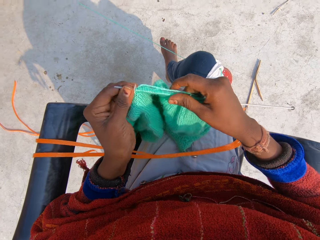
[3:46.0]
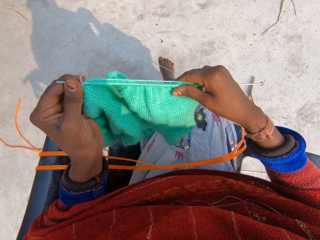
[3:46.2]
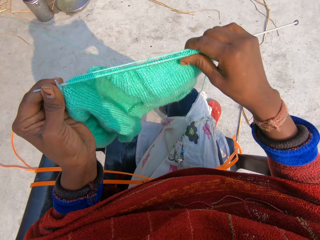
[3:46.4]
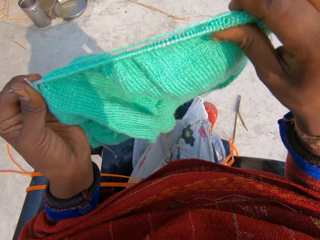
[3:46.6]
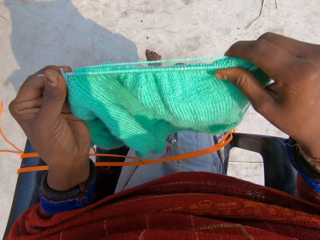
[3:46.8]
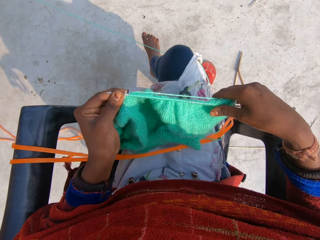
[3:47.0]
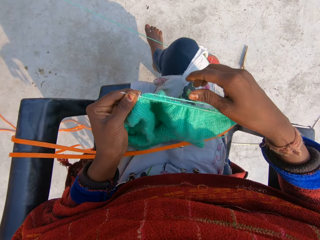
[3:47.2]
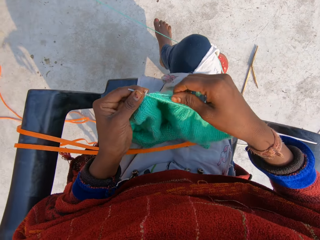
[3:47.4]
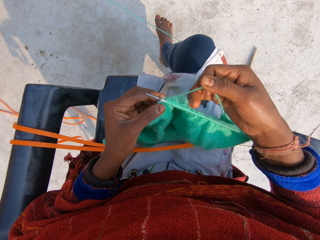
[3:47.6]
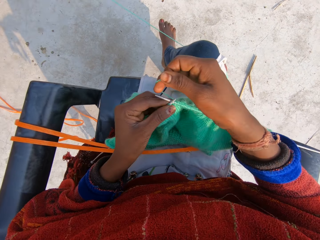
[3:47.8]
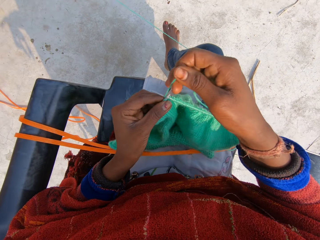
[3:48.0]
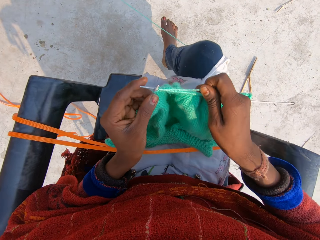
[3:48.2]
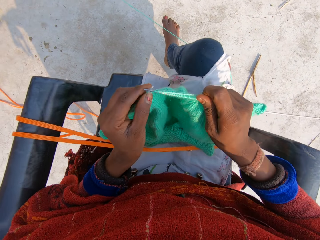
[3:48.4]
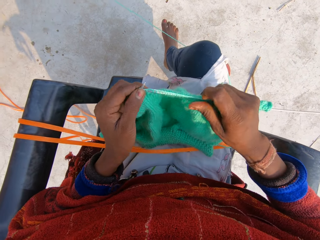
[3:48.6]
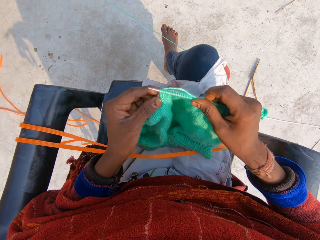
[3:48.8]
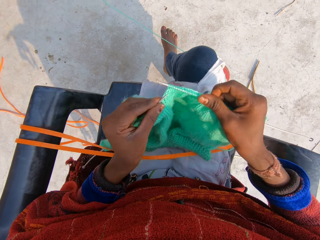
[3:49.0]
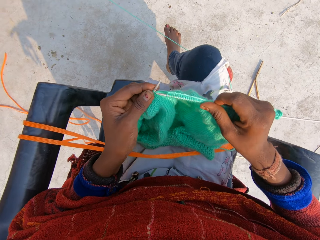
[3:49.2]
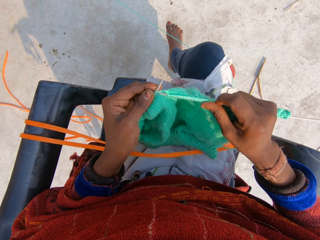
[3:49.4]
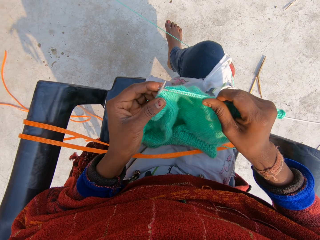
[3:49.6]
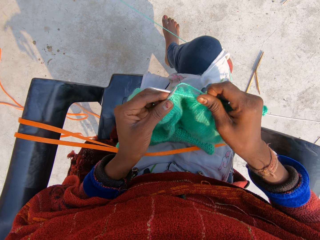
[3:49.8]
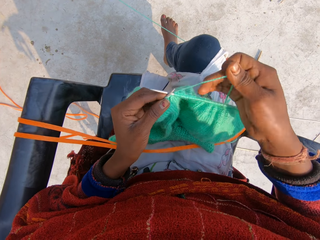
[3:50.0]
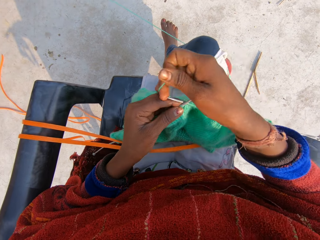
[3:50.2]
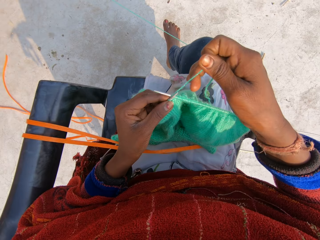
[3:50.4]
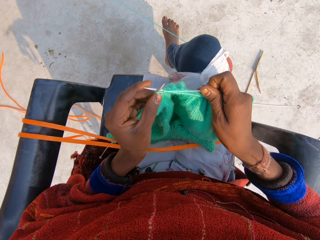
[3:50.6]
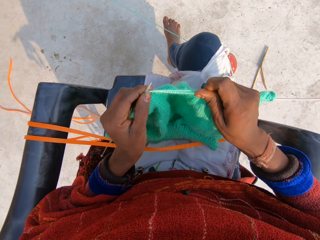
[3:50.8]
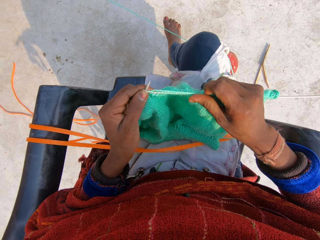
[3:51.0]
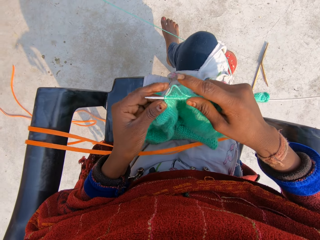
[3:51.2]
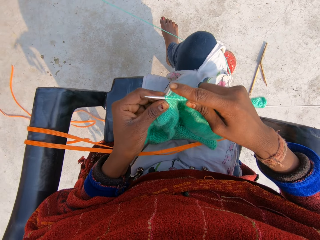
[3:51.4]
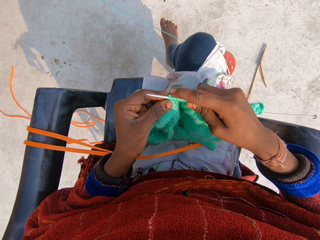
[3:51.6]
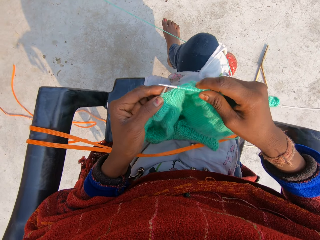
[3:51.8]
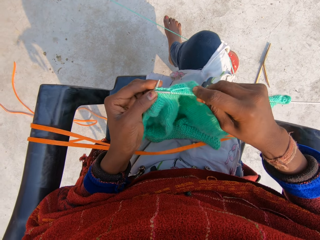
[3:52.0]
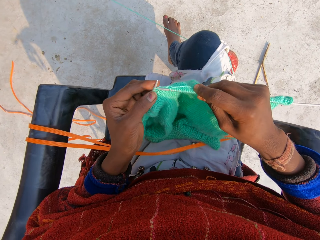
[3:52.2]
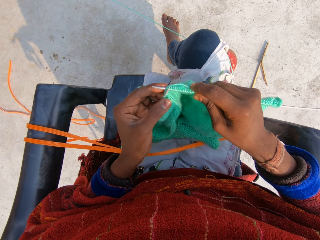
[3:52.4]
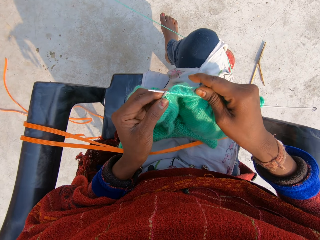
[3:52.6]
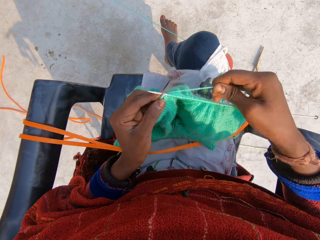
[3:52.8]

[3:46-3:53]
The camera wearer lifts the sweater. They put the sweater on the lap. They hold the thread. They roll the thread around the crochet. They sew the sweater. They roll the thread around the crochet. They sew the sweater.

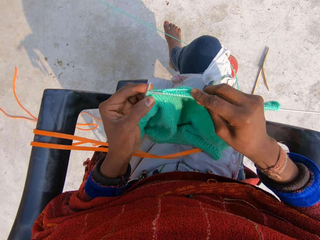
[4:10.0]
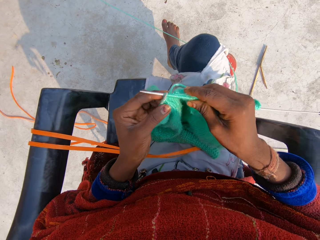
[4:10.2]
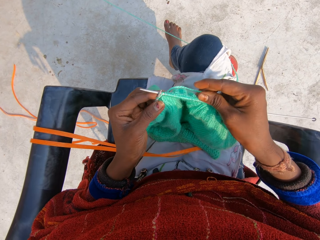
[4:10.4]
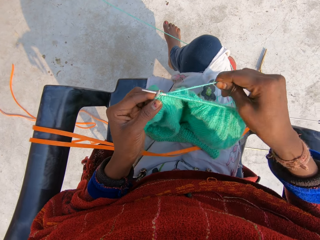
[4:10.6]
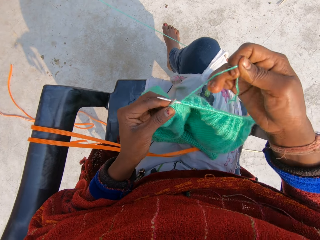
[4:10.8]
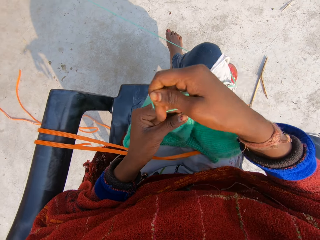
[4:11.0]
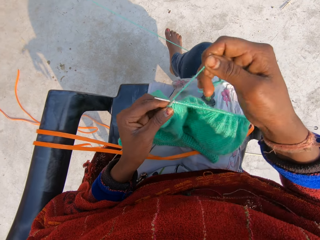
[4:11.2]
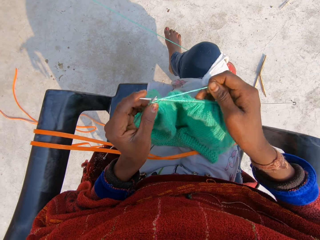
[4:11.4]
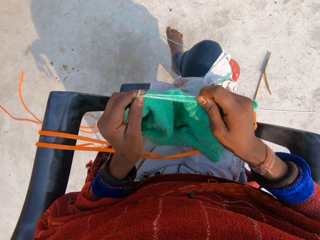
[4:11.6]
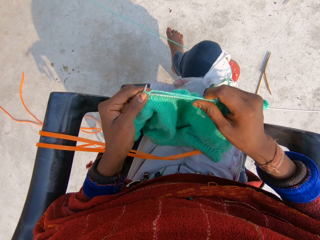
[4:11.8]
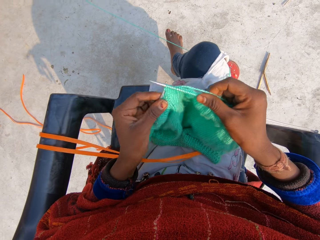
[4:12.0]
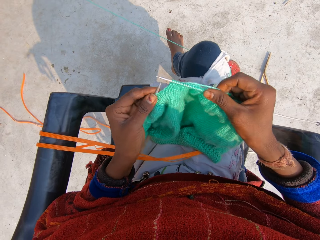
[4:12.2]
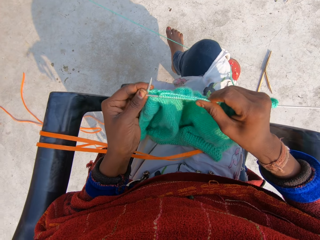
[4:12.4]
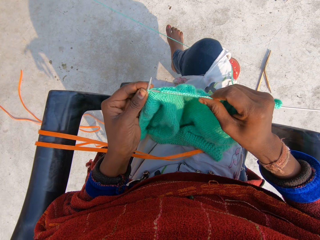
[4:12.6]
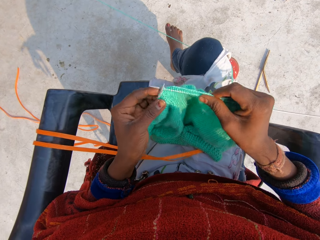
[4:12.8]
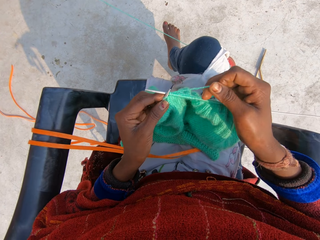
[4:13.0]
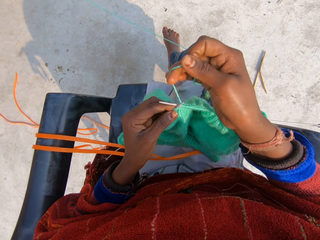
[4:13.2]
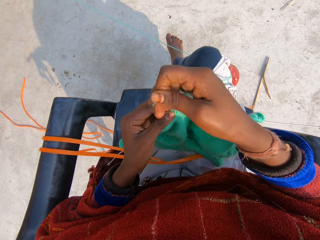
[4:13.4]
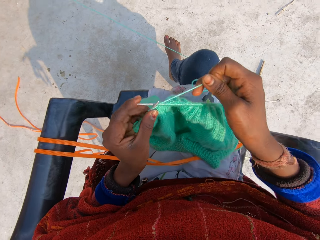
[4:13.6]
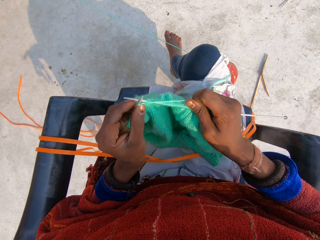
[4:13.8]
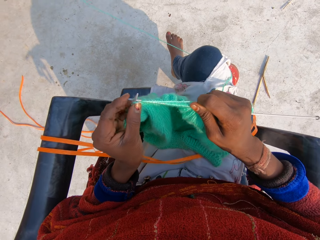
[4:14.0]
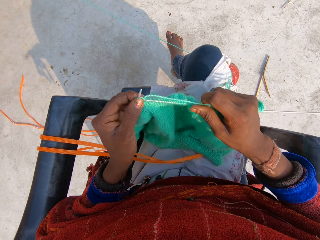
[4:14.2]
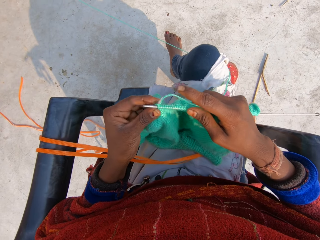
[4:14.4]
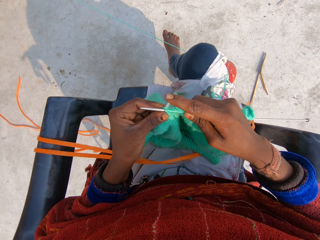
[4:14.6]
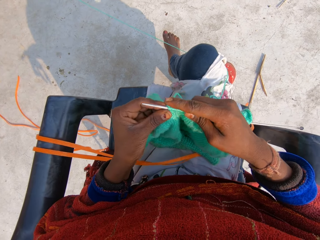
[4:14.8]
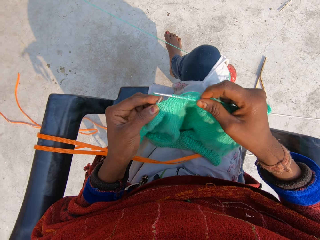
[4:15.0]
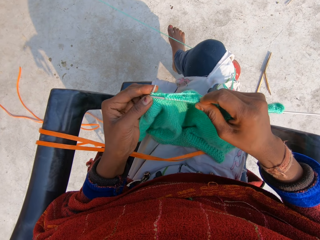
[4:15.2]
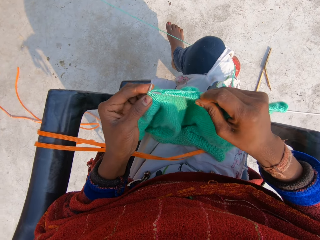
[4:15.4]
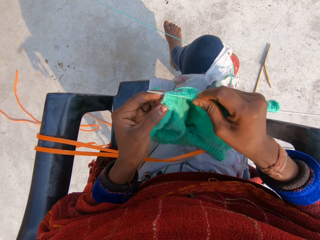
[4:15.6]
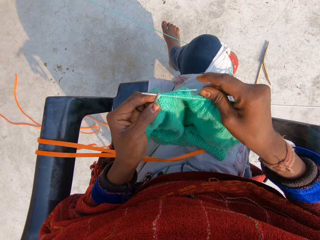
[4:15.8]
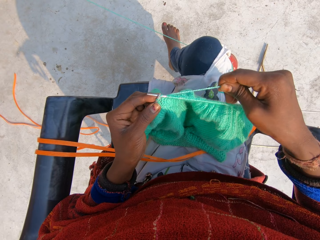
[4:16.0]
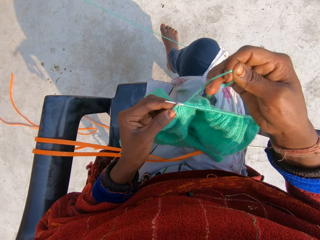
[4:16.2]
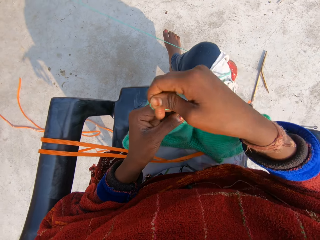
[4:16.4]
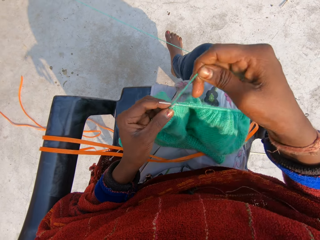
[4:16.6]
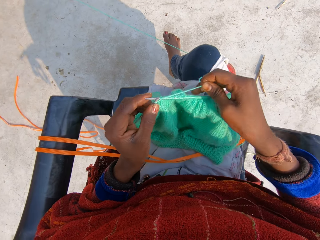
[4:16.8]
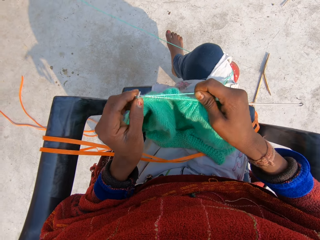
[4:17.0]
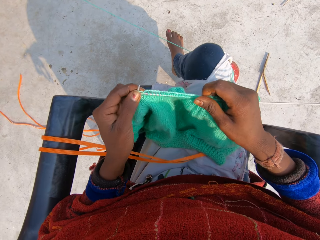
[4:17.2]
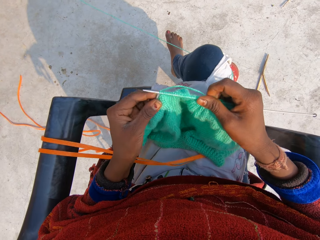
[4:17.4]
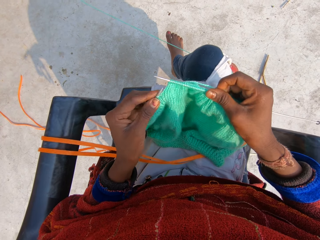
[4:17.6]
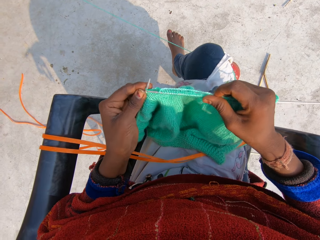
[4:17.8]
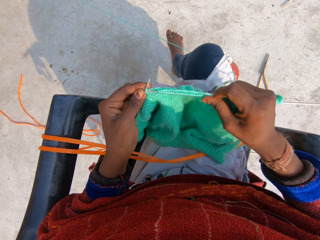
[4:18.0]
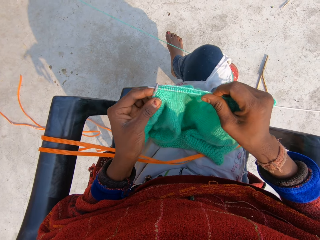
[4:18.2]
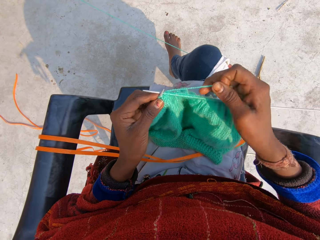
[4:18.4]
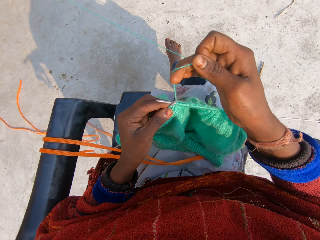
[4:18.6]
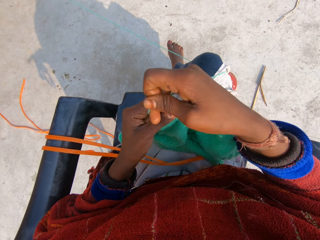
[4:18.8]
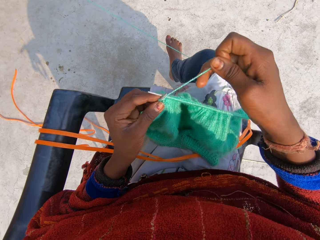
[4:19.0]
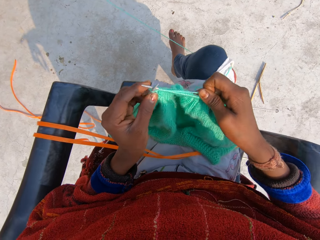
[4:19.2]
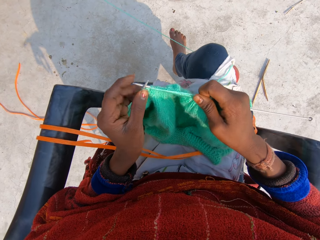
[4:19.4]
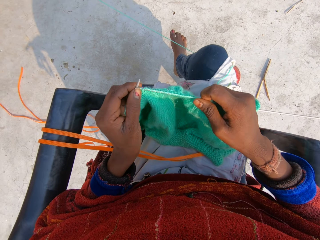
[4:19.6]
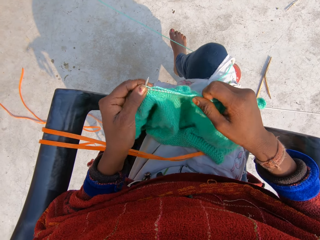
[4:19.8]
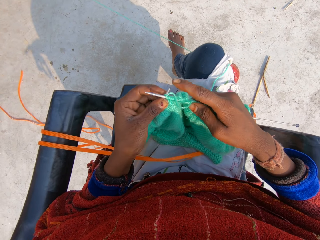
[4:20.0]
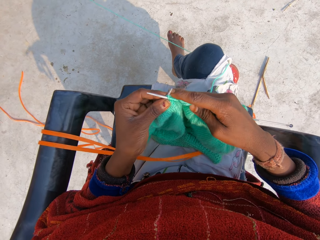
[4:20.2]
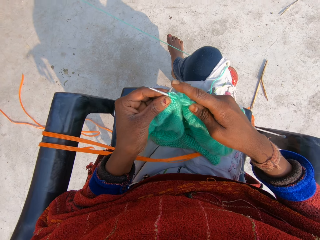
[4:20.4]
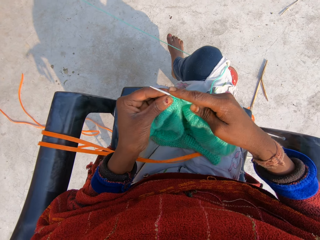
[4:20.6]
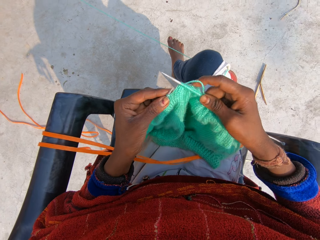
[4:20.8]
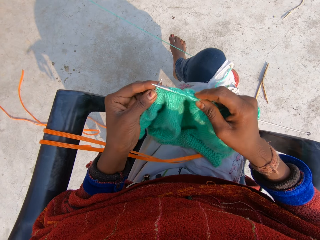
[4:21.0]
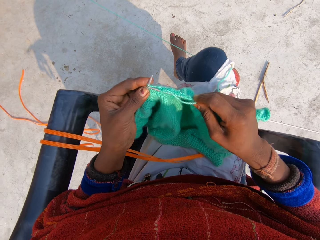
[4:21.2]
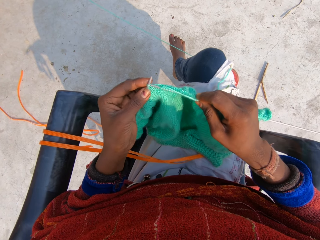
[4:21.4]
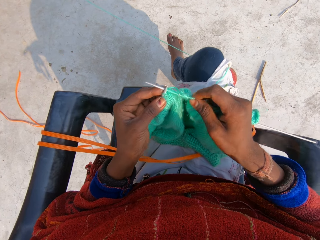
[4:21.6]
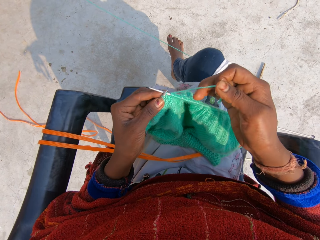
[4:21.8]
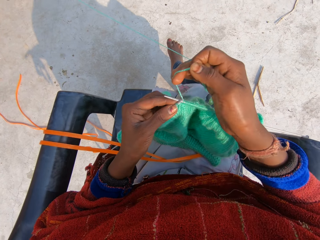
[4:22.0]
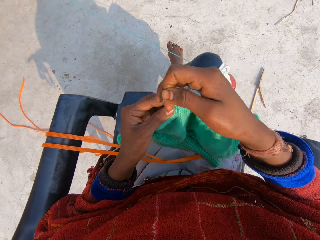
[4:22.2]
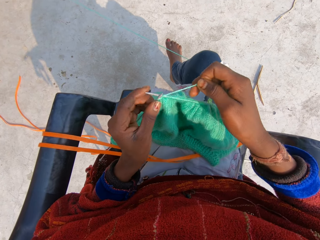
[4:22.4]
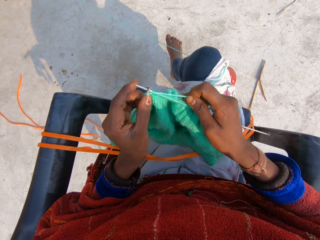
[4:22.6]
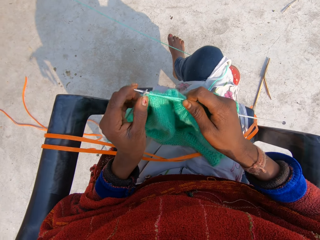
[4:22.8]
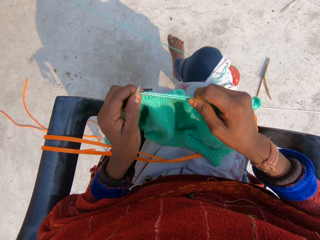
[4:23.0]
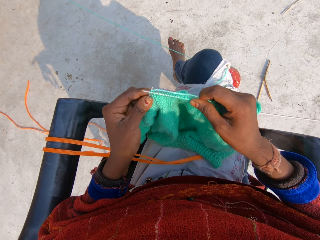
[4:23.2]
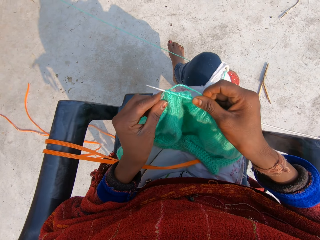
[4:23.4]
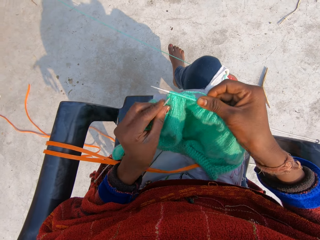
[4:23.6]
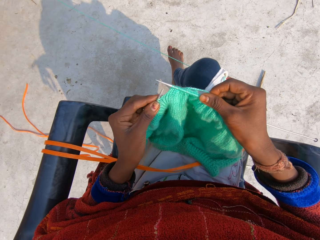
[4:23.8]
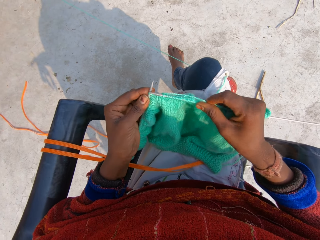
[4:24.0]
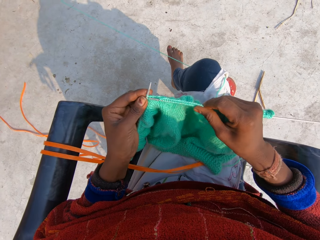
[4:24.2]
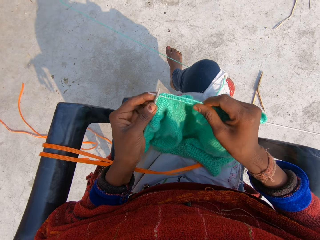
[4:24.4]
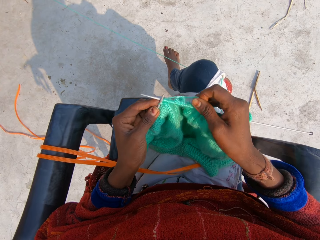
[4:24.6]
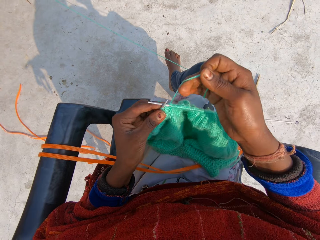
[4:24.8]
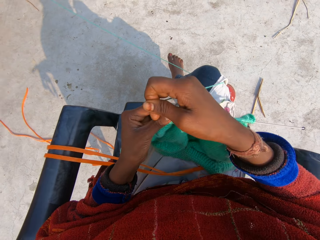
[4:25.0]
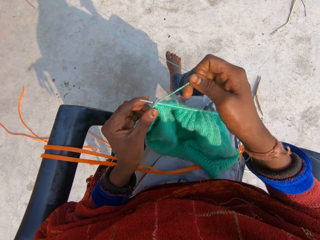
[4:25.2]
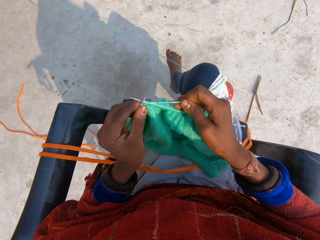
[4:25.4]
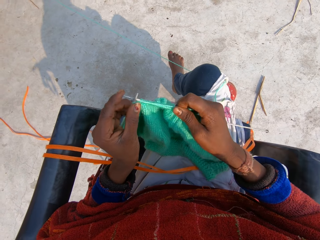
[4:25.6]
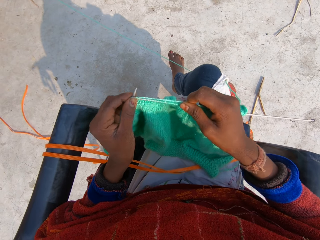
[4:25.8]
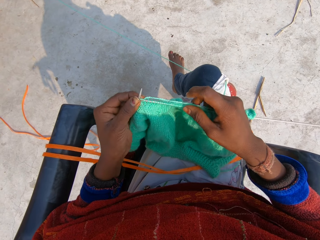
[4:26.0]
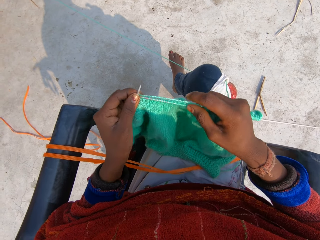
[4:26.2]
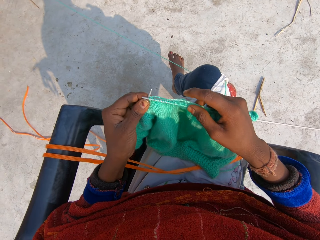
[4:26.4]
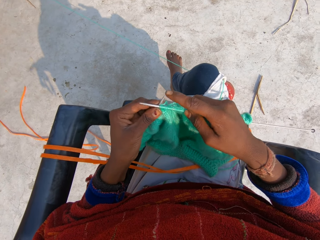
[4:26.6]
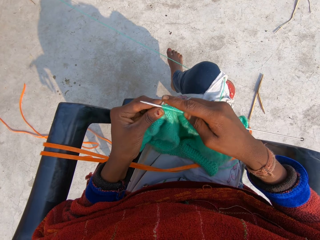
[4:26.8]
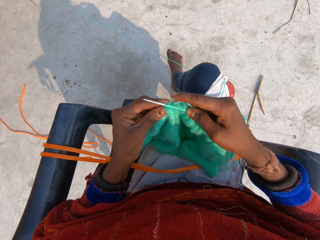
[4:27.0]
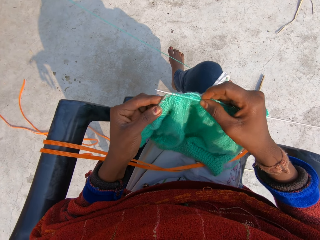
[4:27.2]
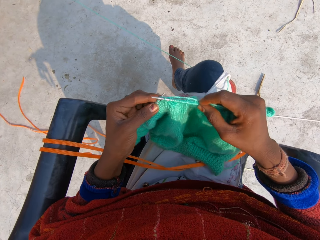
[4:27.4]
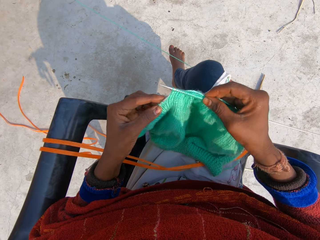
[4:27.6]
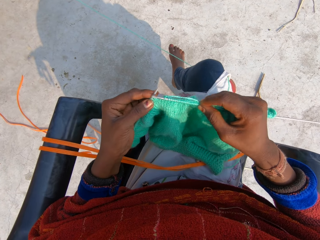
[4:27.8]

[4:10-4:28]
The camera wearer rolls the thread around the crochet. They sew the sweater. They roll the thread around the crochet. They sew the sweater. They roll the thread around the crochet. They sew the sweater. They roll the thread around the crochet. They sew the sweater. They roll the thread around the crochet. They sew the sweater. They continue to knit blue material. They roll the thread around the crochet. They sew the sweater.
